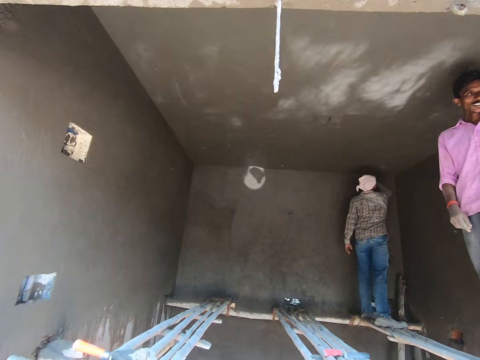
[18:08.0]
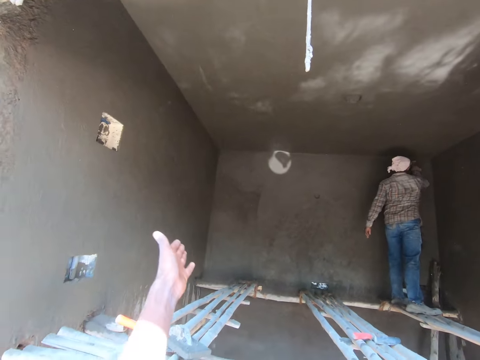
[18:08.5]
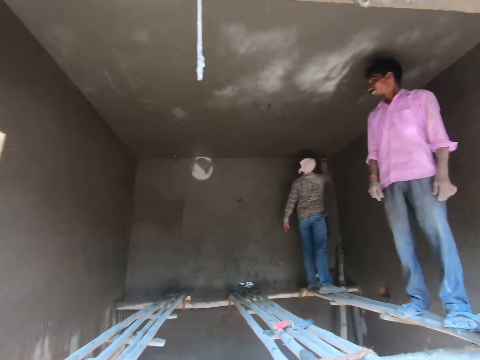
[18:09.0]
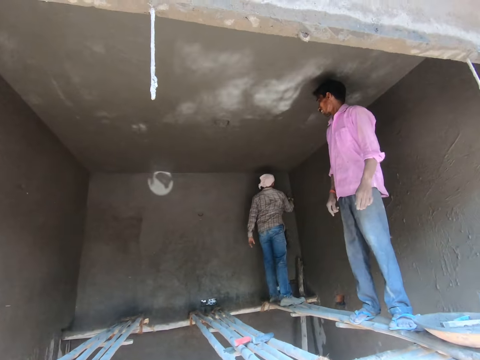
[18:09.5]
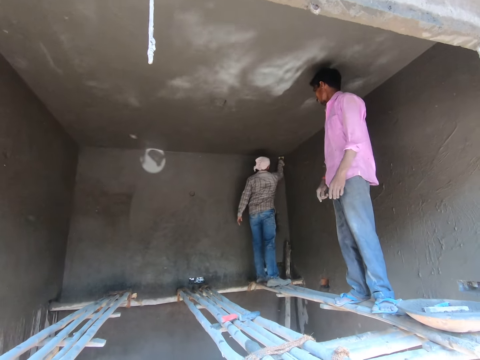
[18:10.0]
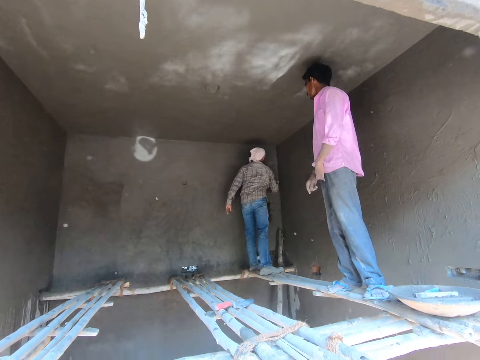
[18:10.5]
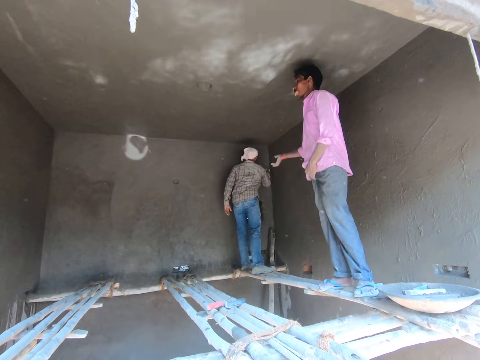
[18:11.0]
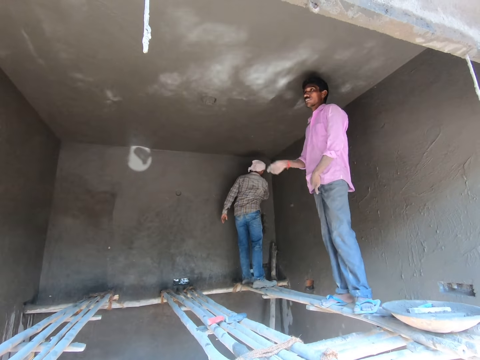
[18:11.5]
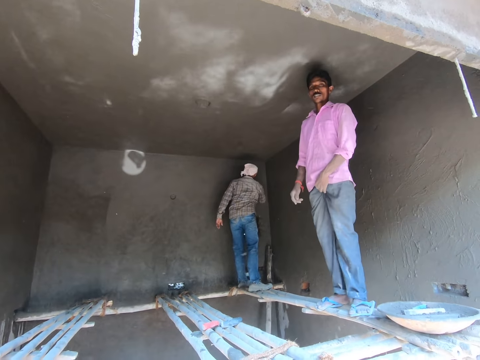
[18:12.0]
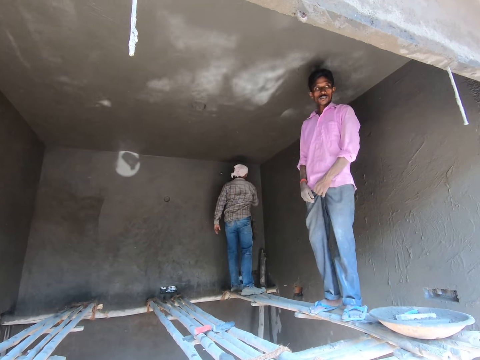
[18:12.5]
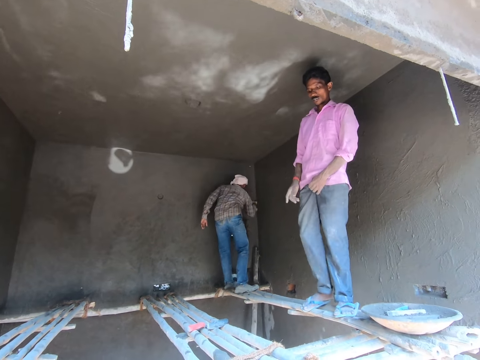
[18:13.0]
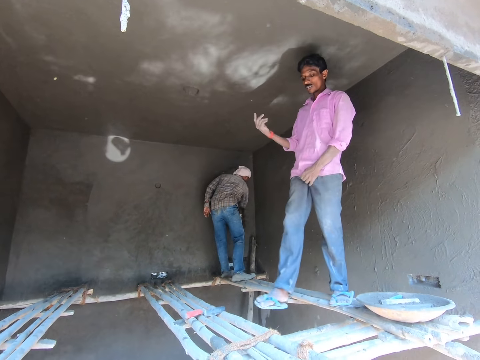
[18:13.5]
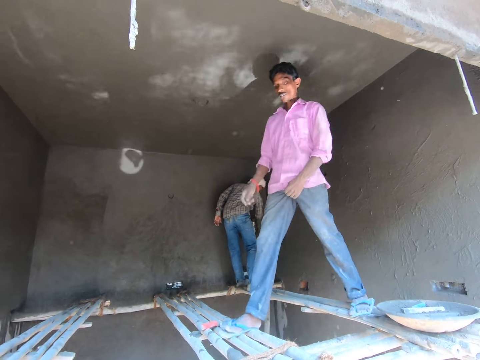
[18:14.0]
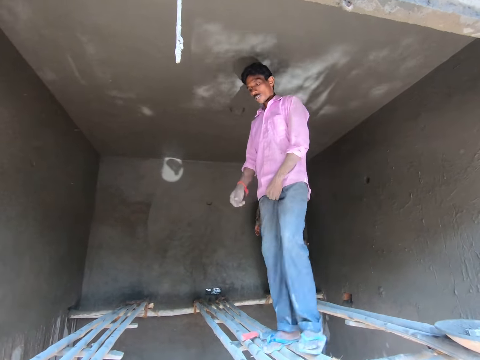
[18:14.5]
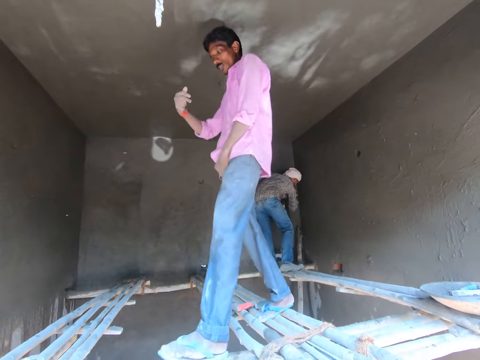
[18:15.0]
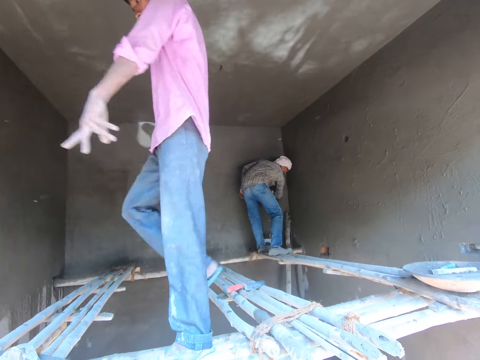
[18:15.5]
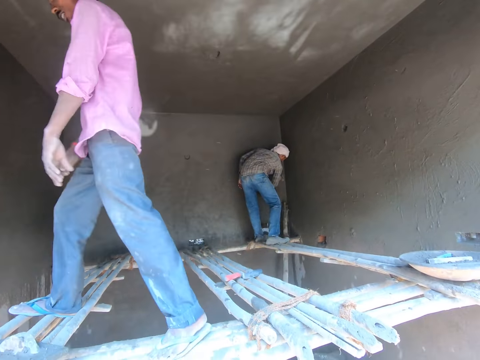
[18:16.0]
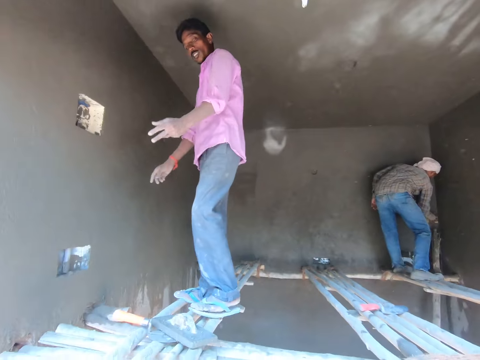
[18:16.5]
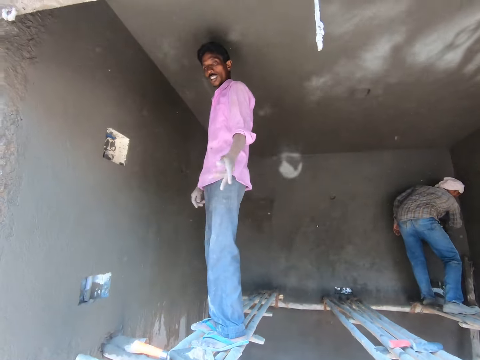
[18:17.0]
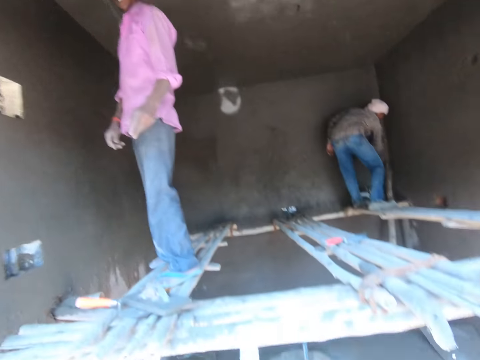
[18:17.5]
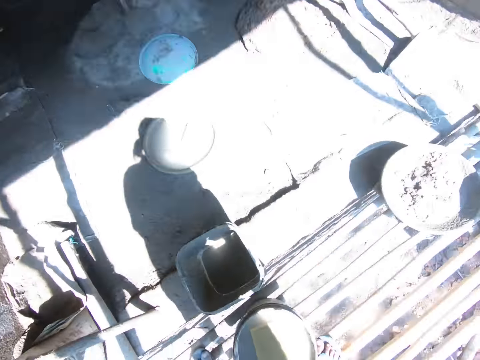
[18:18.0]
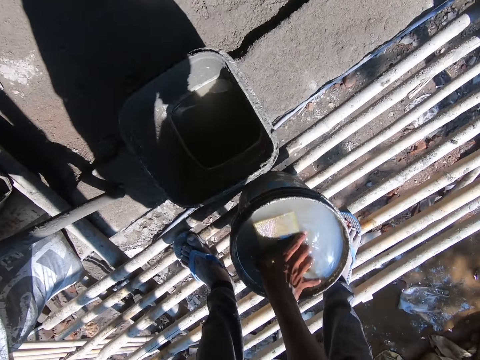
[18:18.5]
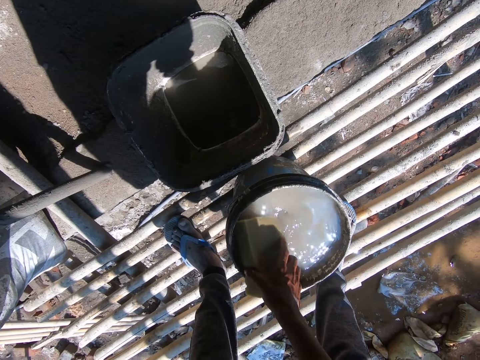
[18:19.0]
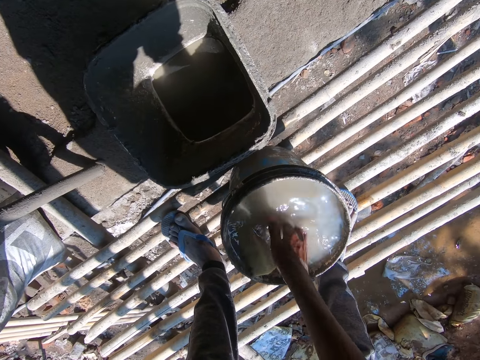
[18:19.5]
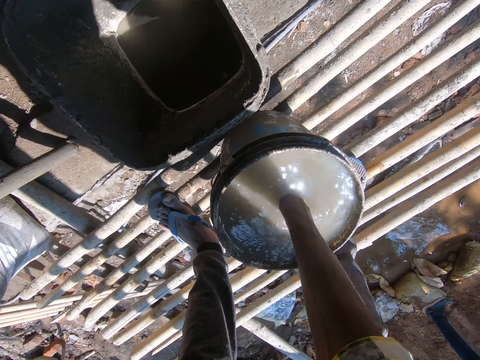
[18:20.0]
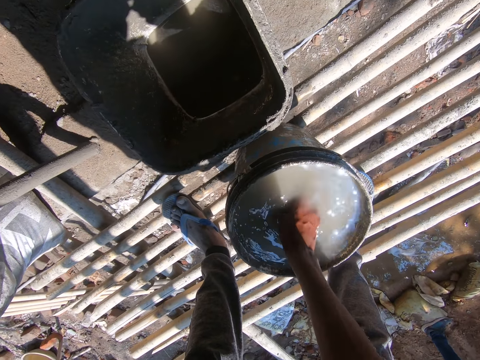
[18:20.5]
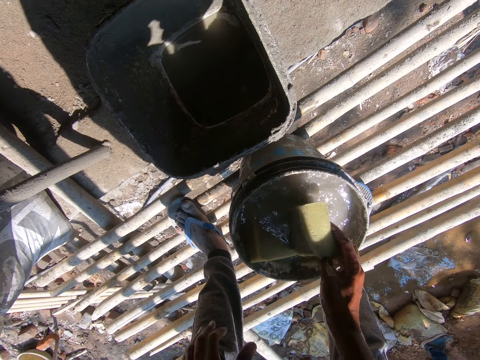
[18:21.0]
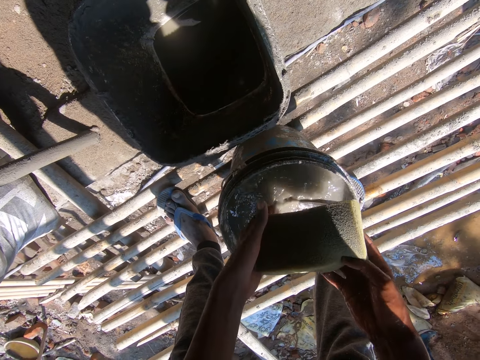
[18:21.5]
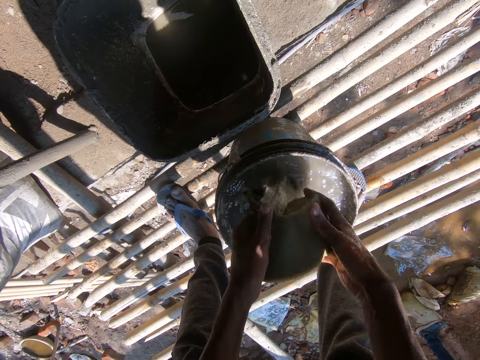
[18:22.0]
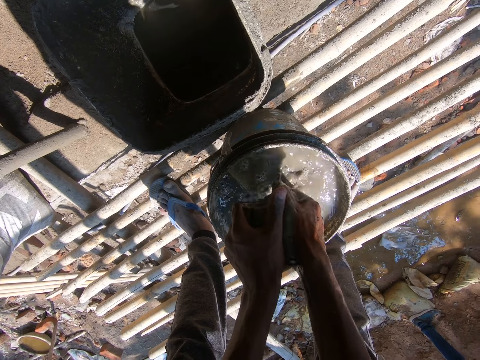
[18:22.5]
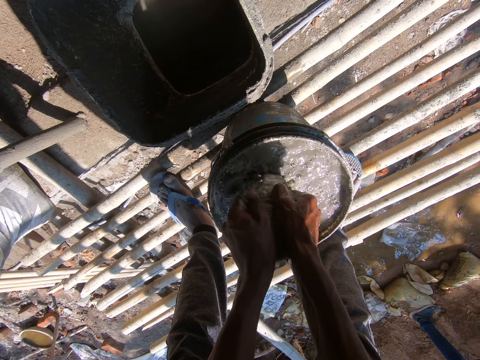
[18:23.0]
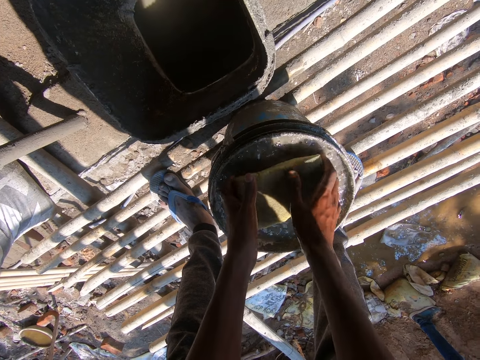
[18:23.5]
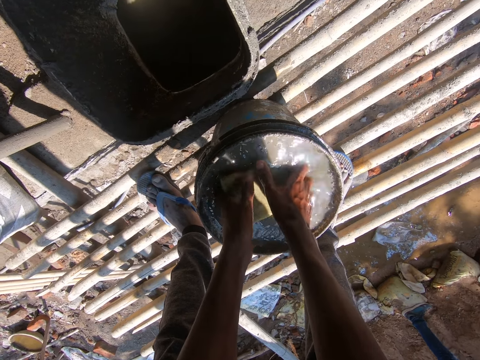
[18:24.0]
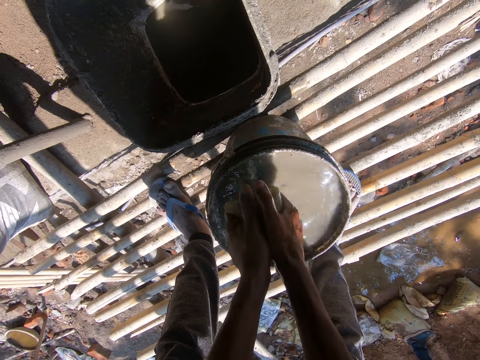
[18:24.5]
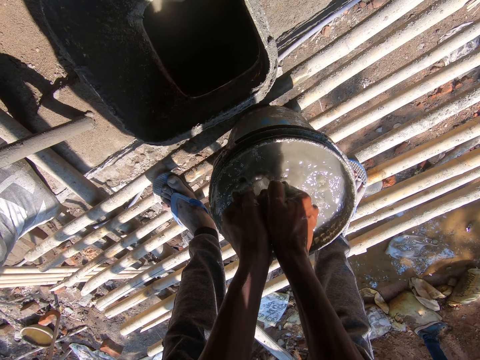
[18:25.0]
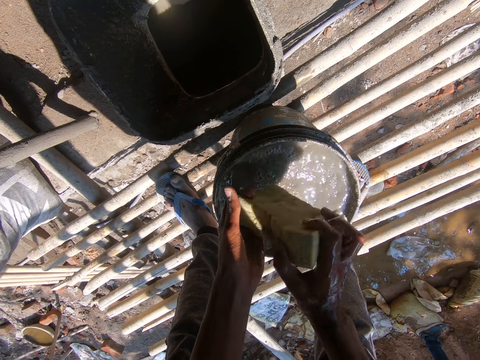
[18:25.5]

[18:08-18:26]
The camera wearer raises his hand. He picks a foam from a bucket of water with his right hand. He squeezes the foam in the bucket with both hands.

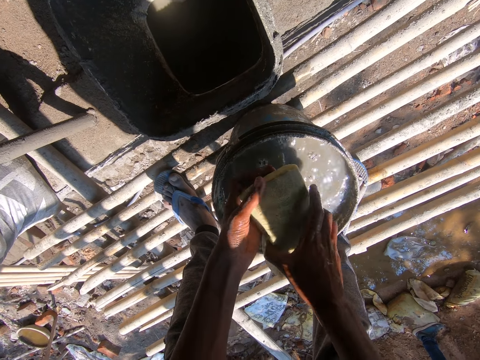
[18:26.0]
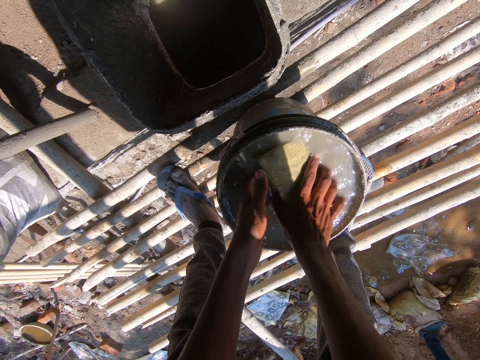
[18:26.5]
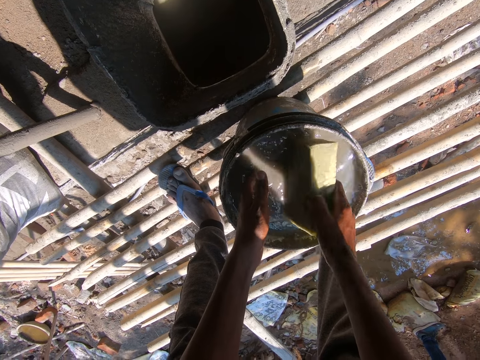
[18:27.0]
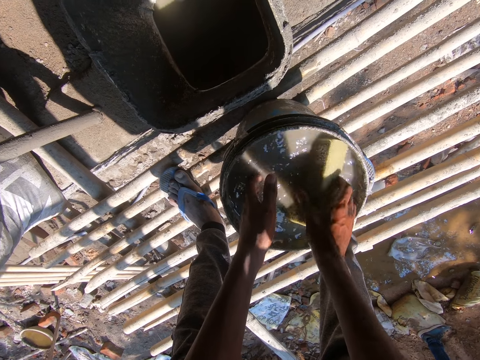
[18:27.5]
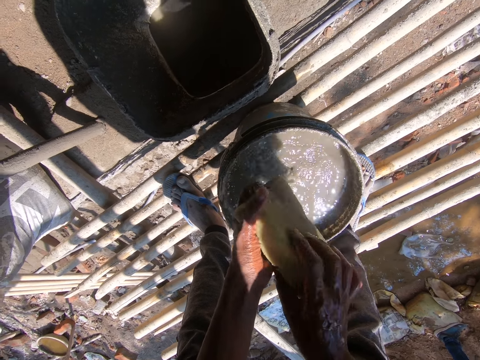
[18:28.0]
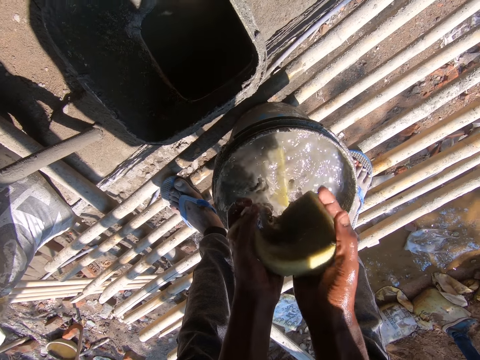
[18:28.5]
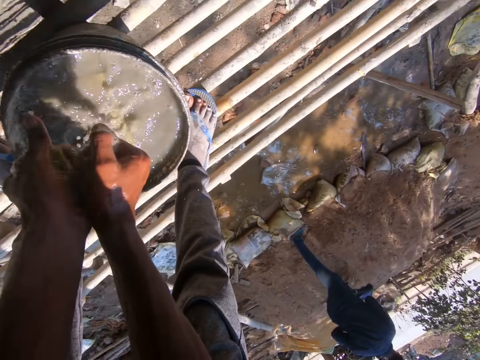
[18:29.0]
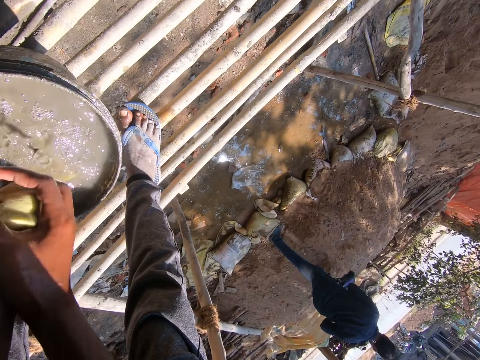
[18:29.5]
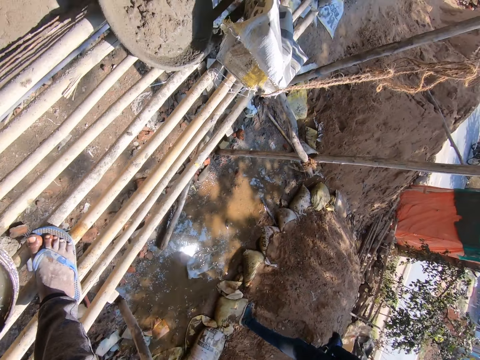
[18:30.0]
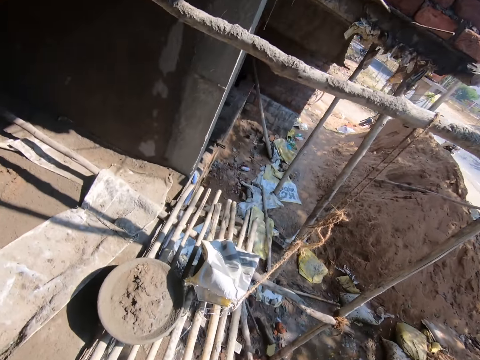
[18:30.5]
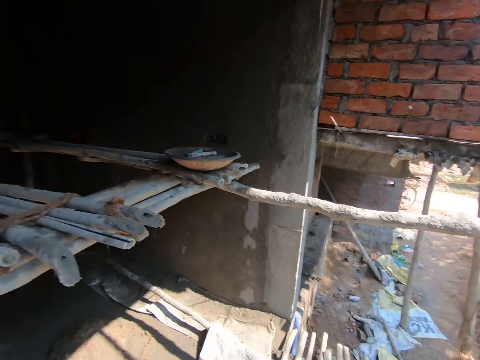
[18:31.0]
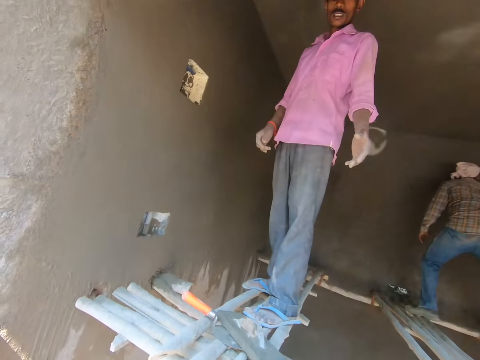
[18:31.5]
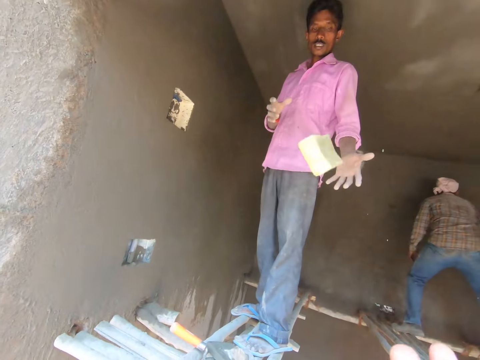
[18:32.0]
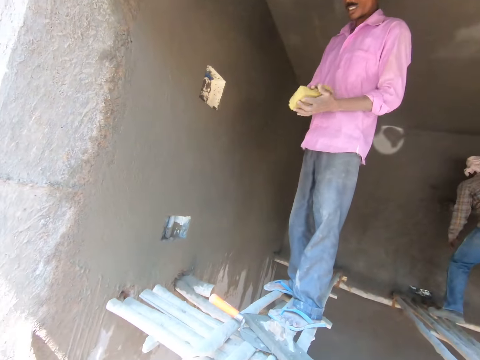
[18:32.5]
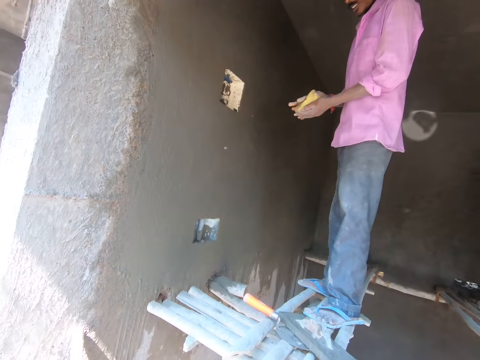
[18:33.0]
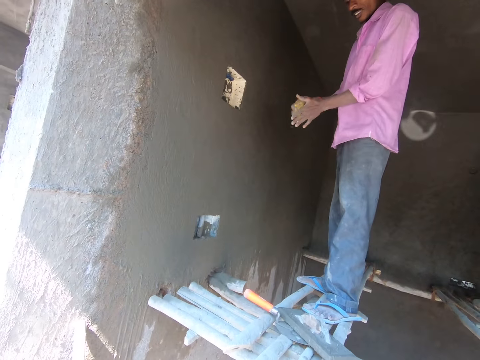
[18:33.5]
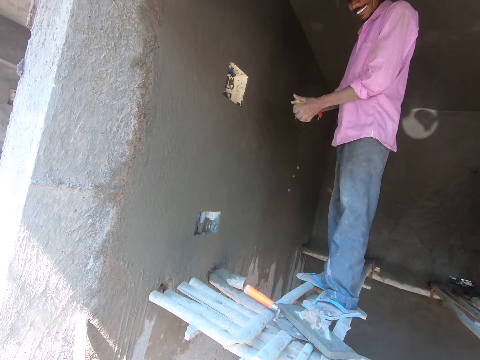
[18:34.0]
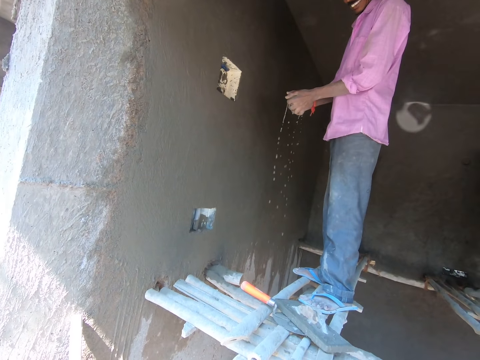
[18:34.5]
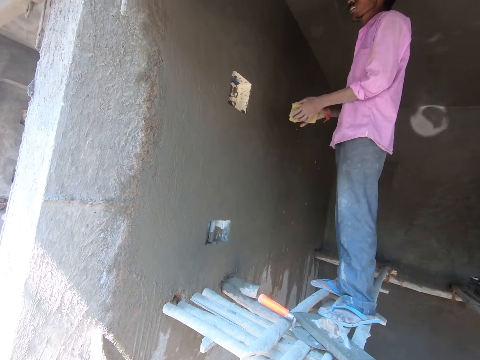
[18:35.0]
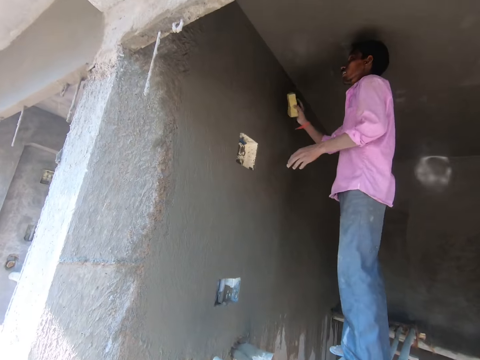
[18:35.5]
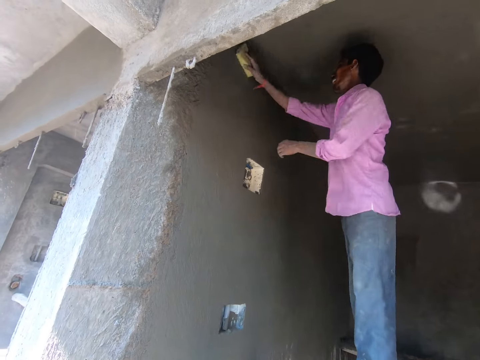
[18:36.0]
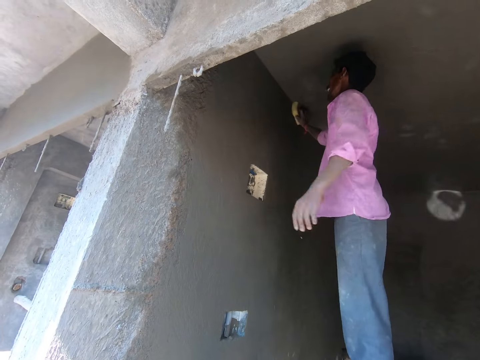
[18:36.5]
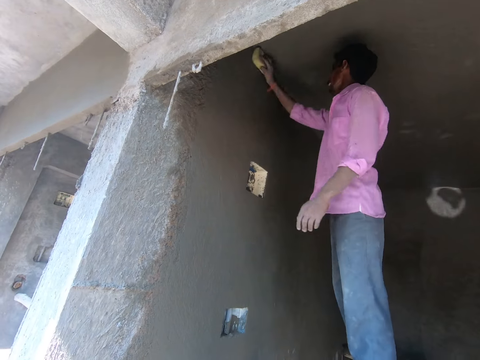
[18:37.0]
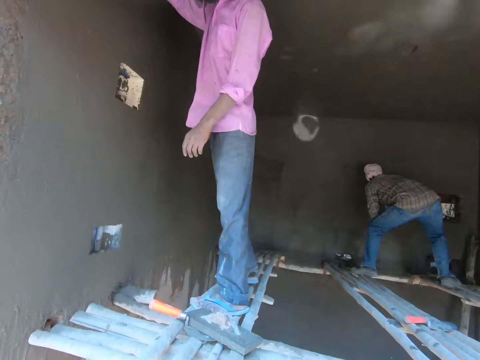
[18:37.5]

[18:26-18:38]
The camera wearer dips the sponge in the water. He squeezes the sponge. He looks around. He throws the foam to a man with his right hand. The man squeezes the foam with both hands. The man cleans a wall with the foam in his right hand. Another man cleans the wall with the foam in his right hand.
